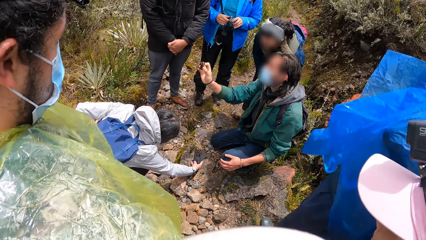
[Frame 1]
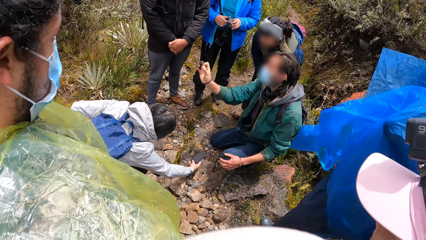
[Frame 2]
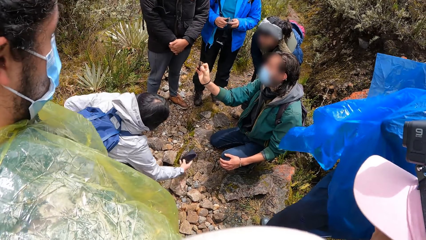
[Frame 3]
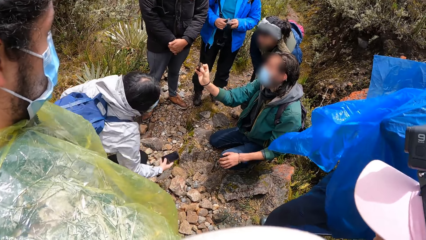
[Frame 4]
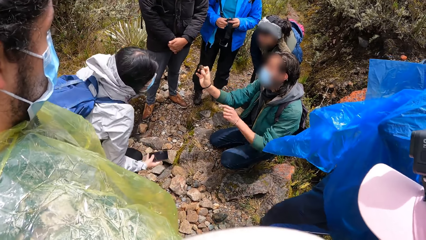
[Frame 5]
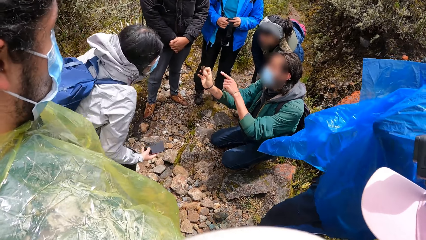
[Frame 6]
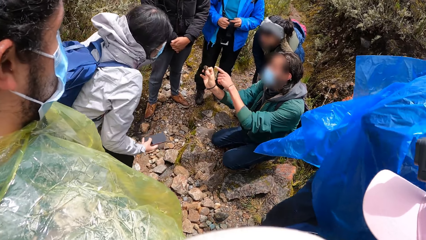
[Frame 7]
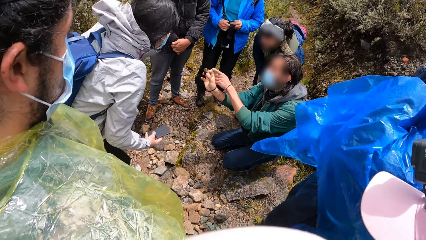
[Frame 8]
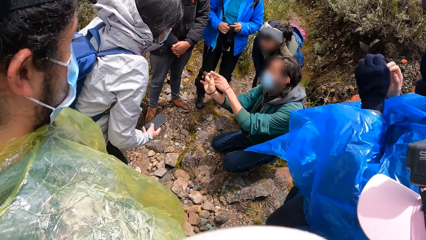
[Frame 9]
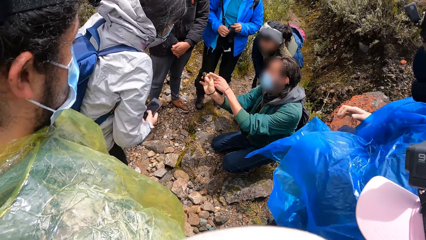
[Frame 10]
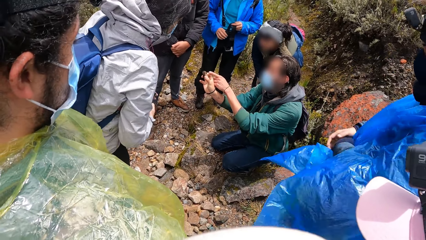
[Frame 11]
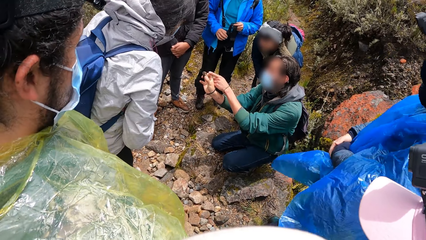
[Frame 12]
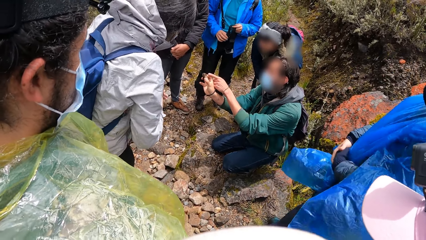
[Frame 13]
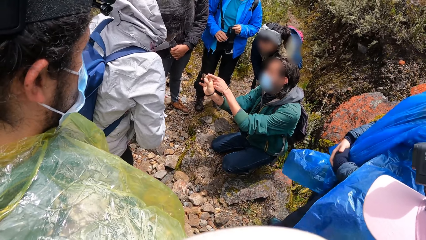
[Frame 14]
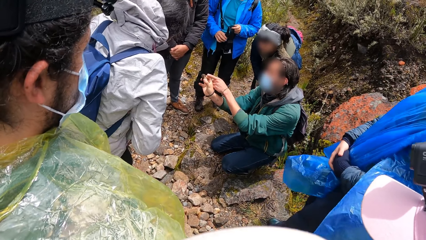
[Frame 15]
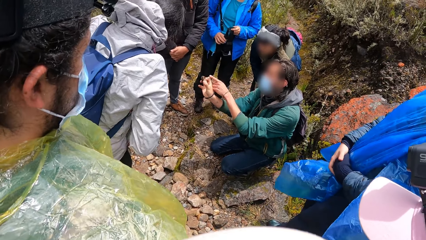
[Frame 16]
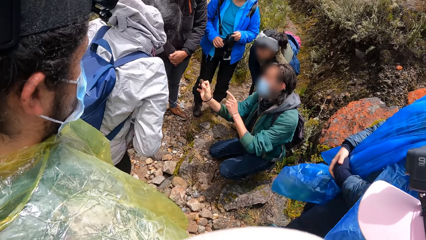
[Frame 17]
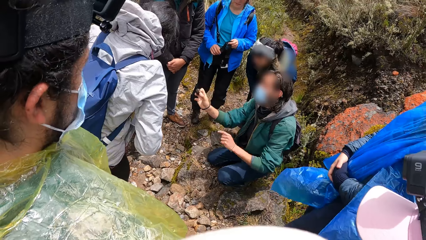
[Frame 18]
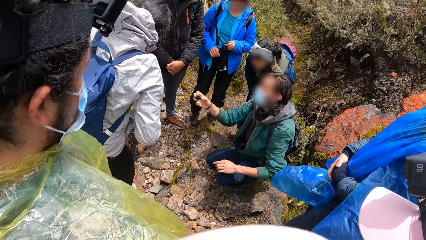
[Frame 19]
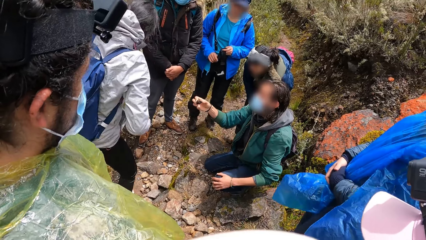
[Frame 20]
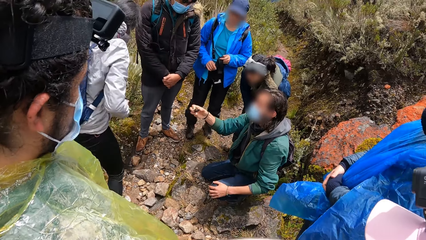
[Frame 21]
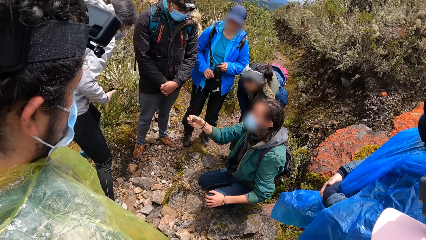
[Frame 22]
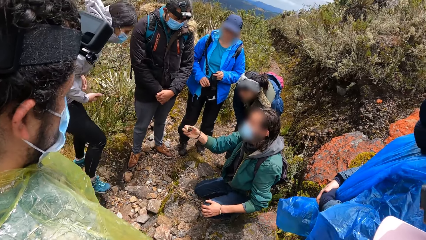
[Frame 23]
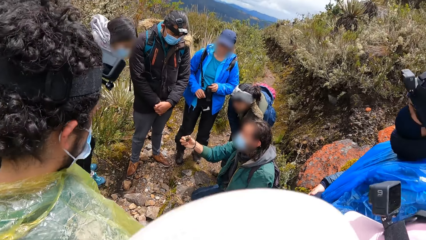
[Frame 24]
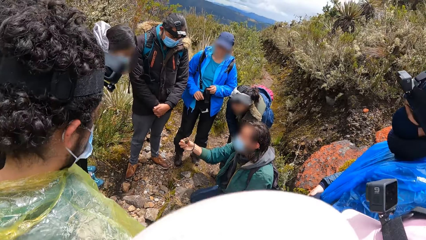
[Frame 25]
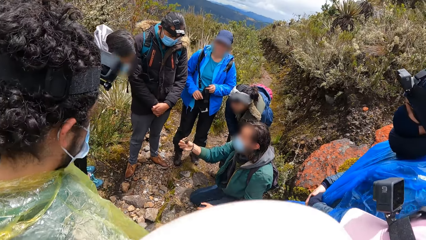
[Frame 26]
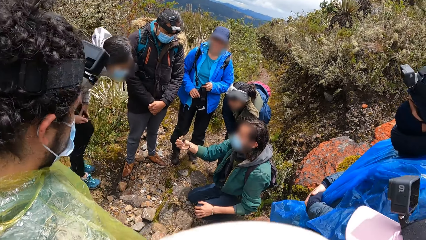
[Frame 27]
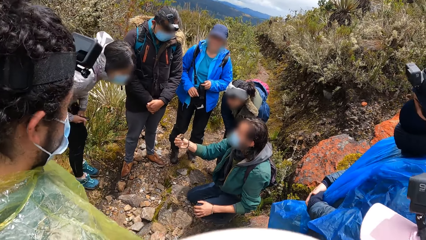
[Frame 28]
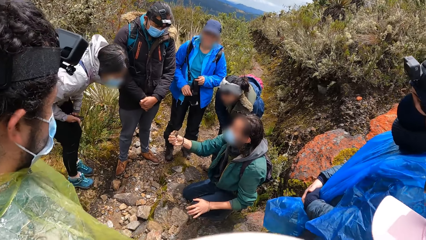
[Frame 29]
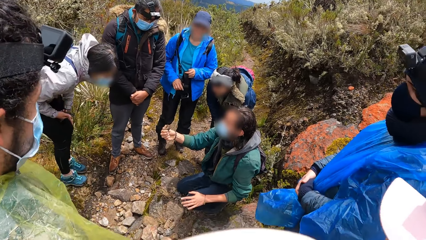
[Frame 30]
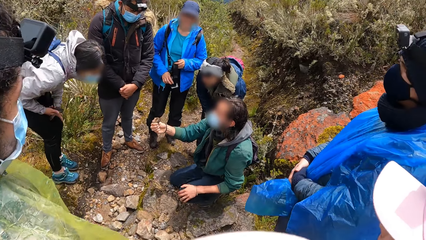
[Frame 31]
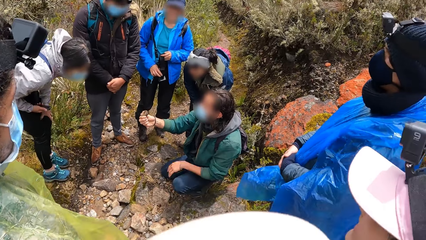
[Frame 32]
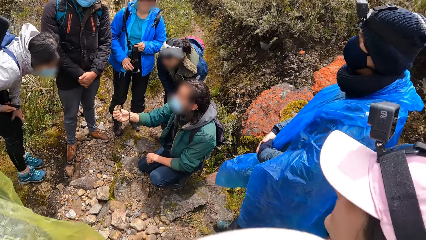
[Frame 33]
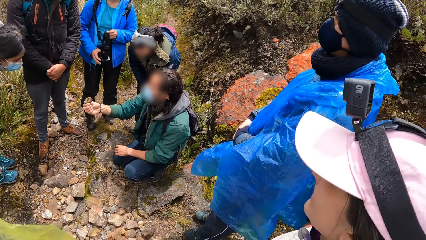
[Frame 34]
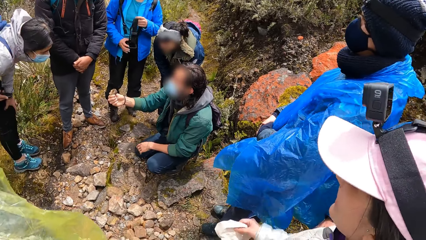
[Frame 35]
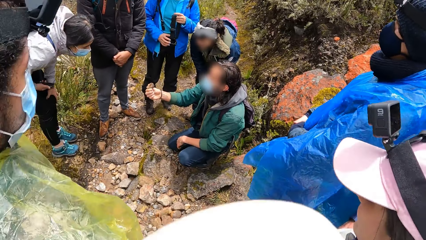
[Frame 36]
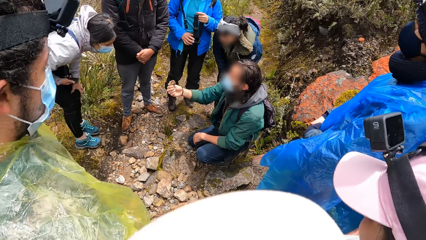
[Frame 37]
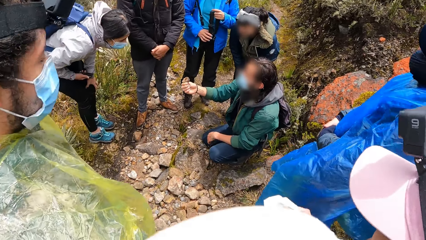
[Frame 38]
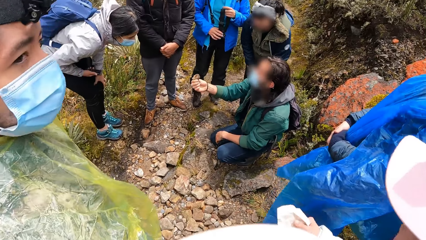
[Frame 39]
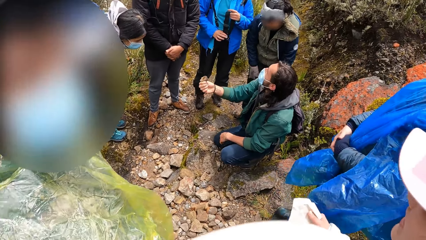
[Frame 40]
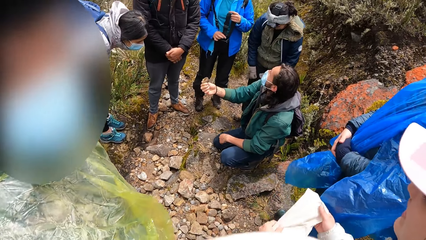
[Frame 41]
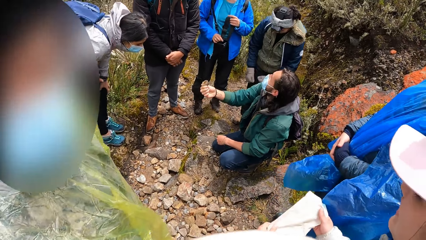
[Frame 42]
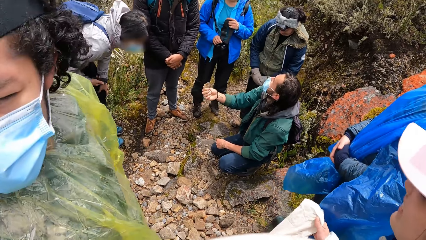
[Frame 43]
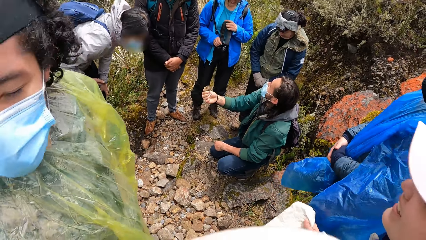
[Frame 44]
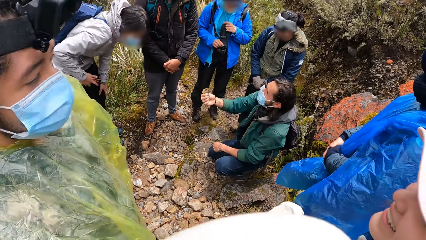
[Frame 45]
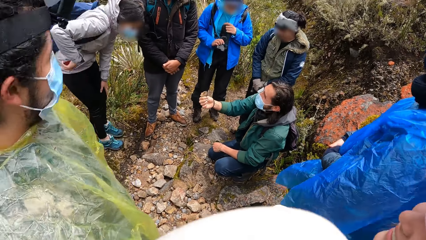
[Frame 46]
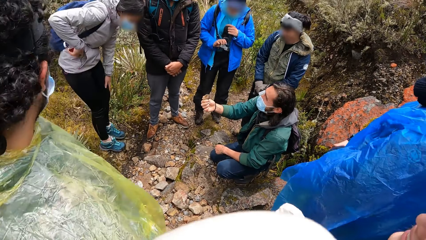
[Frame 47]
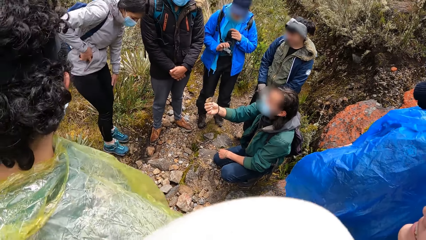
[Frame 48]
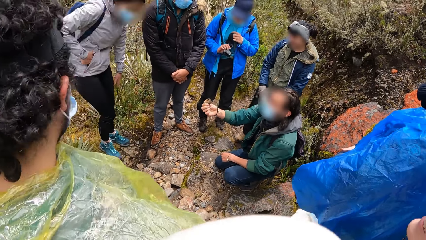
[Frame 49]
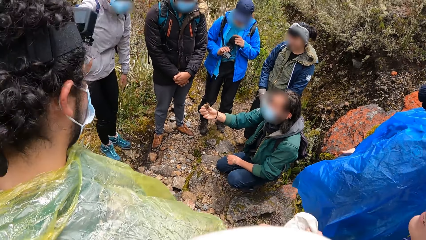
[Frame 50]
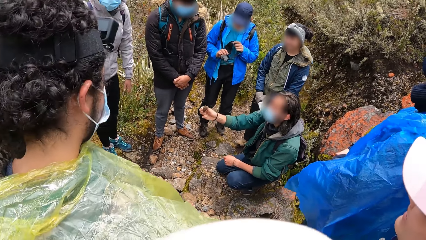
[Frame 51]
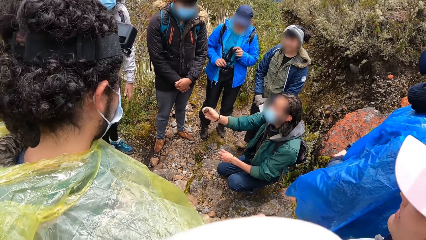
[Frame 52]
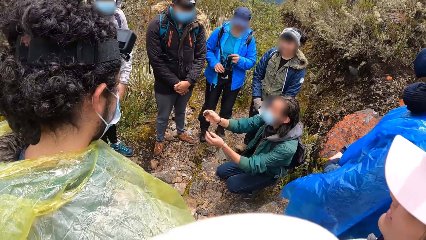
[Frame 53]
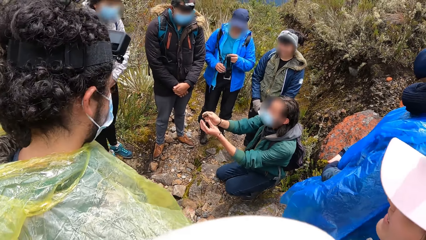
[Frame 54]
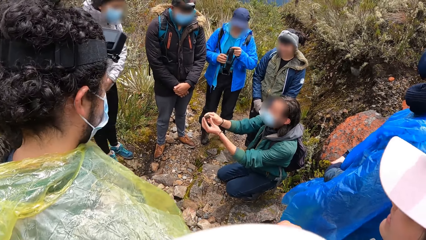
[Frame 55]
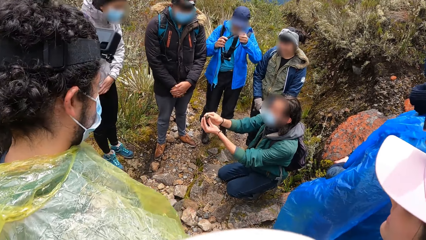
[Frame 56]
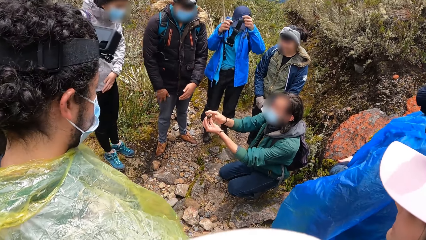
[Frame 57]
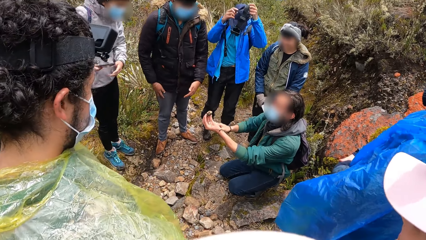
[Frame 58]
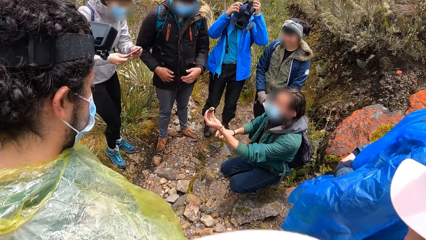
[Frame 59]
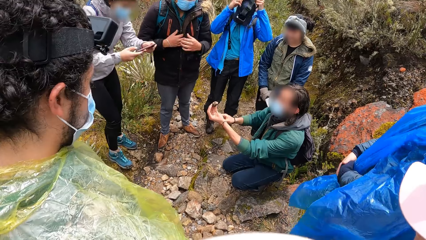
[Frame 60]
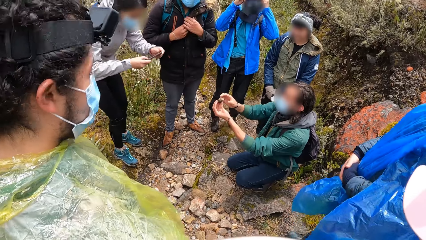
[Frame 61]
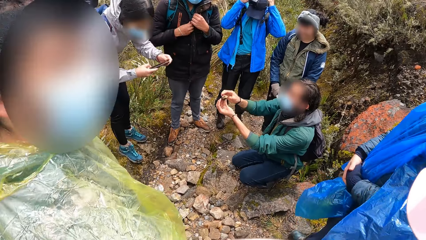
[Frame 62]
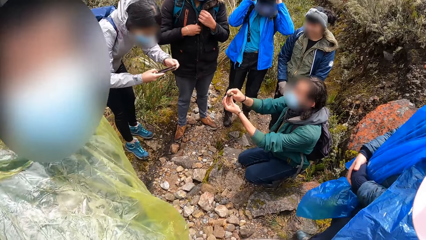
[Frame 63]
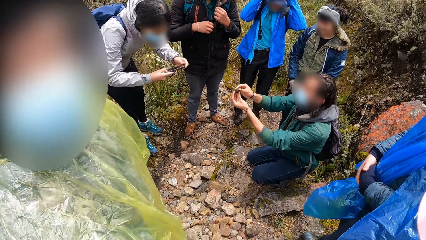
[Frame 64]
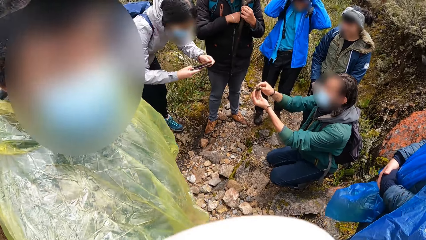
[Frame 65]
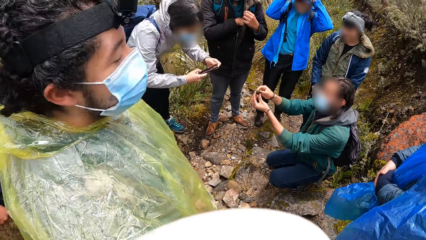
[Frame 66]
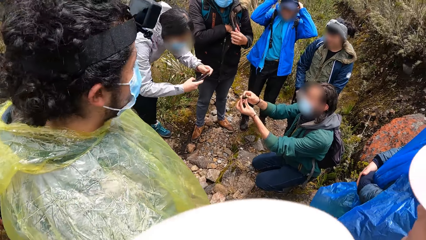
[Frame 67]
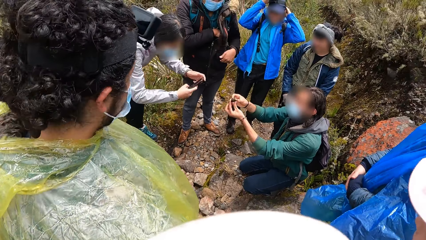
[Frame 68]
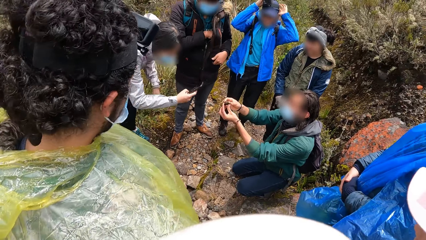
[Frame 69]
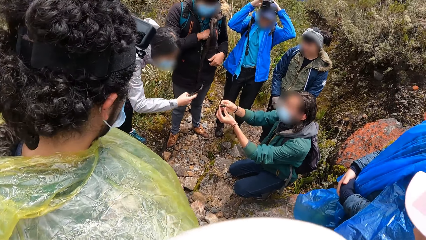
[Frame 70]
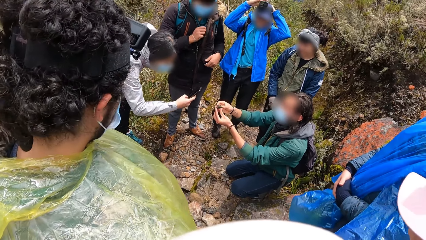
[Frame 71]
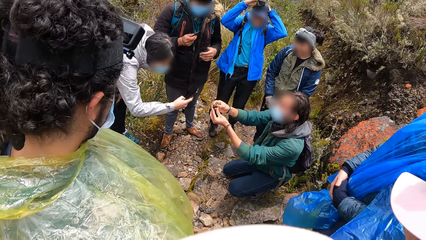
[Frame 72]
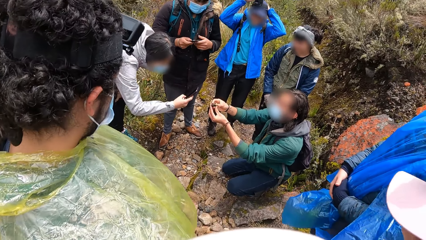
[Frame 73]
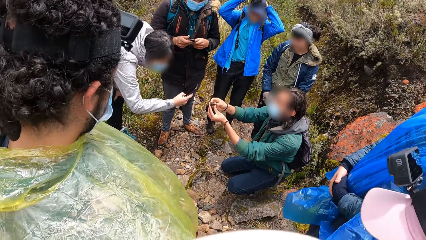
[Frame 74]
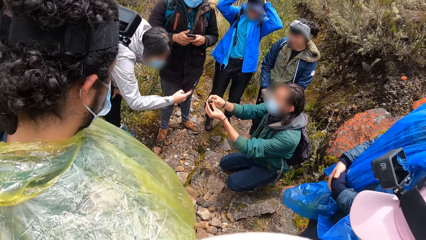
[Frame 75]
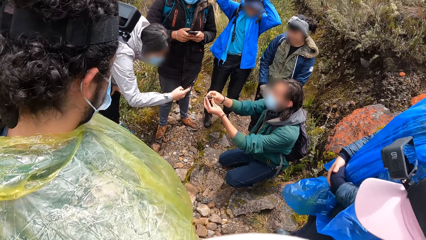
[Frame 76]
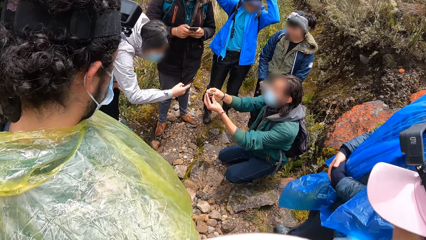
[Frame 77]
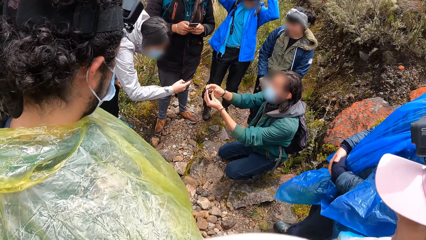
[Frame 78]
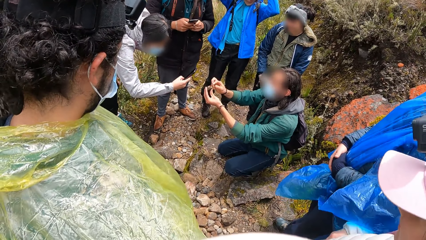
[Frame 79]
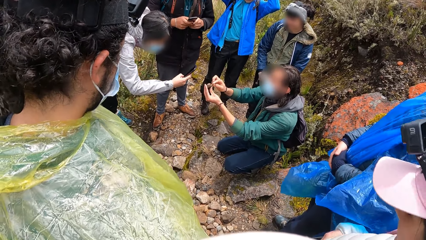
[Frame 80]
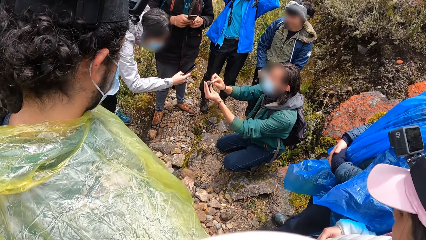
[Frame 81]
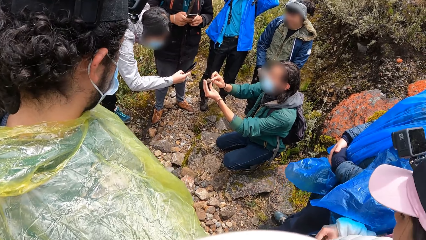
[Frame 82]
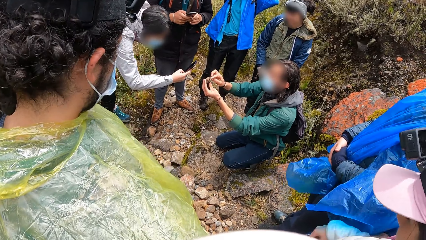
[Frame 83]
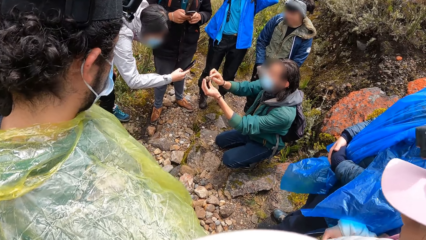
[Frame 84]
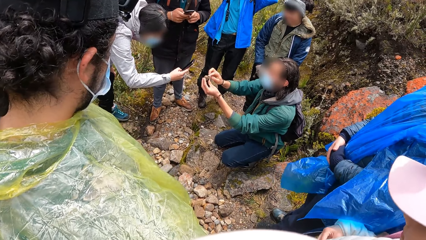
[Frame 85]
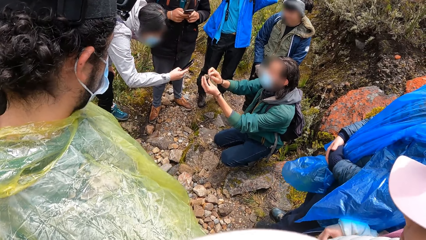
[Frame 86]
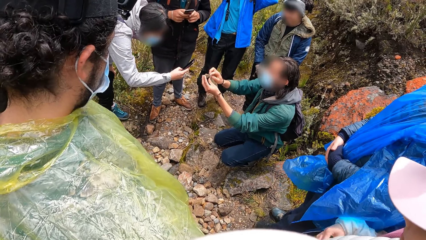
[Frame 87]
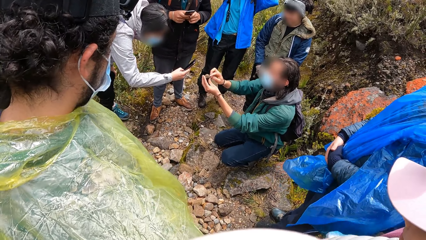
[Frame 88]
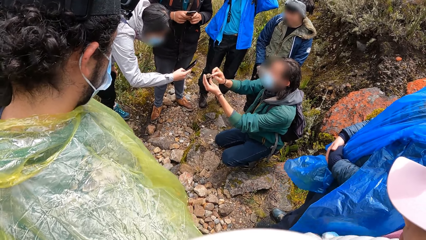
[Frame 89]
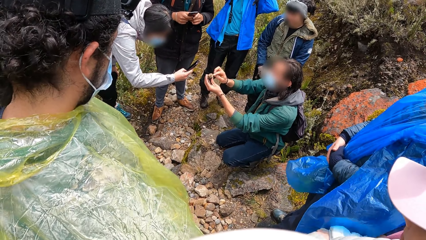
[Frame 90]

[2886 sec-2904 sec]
A man points to the rock in his right hand with his left index finger. The camera wearer looks at something. The man drops his left hand on his left lap. The camera wearer looks at the team. They look at another man. The first man passes the rock from his right hand to his left hand. The first man holds the rock with both hands. The other man looks at the camera wearer. Another man takes the picture. The first man points to the rock in his left hand with his right index finger.
